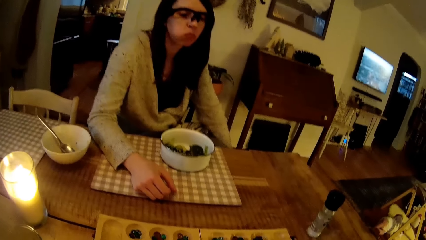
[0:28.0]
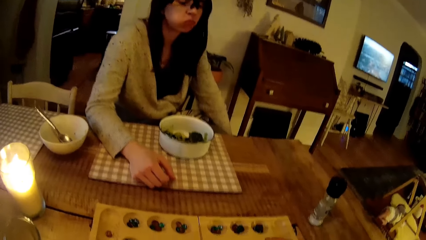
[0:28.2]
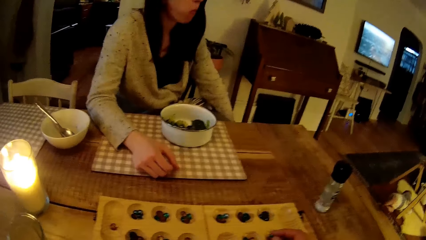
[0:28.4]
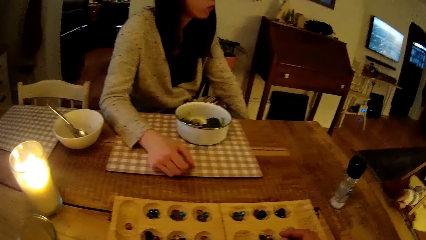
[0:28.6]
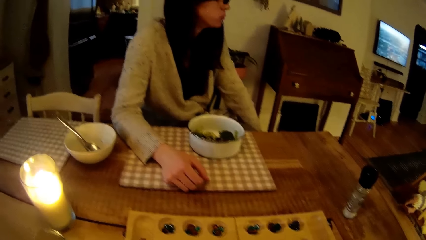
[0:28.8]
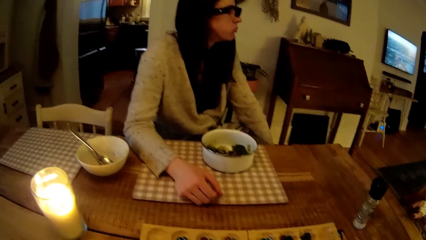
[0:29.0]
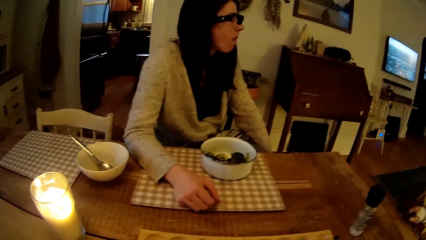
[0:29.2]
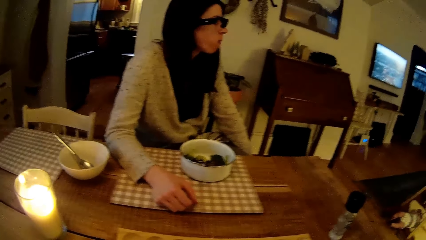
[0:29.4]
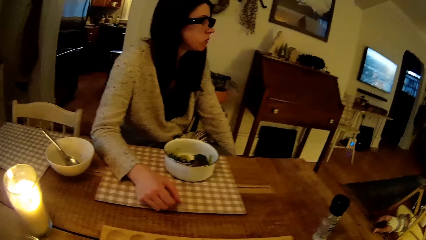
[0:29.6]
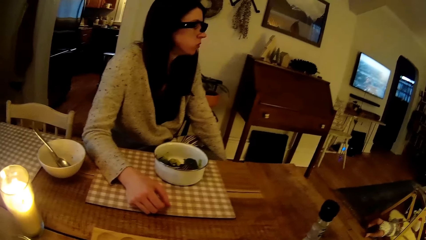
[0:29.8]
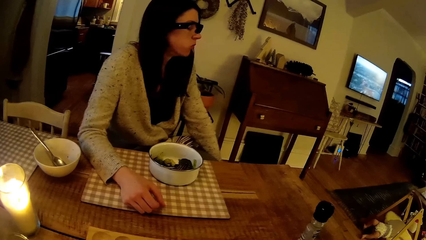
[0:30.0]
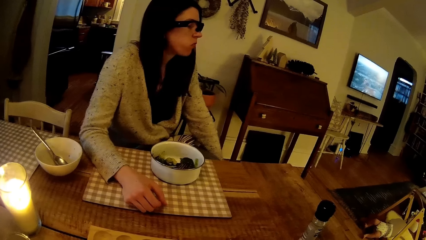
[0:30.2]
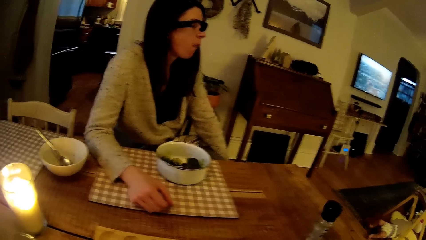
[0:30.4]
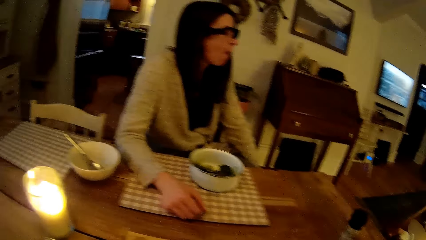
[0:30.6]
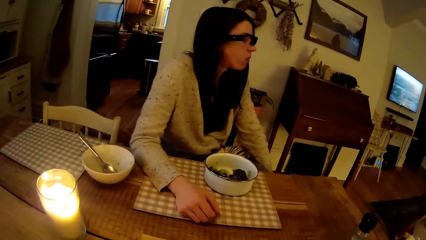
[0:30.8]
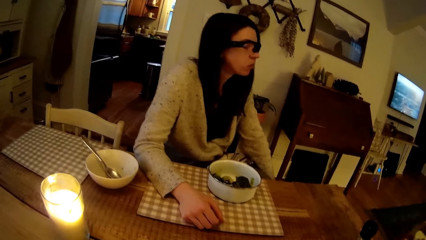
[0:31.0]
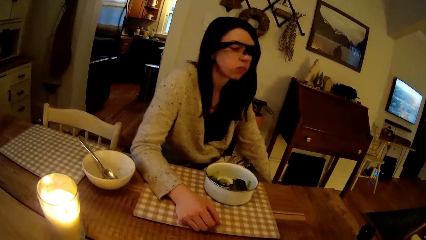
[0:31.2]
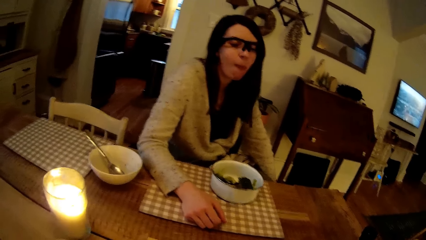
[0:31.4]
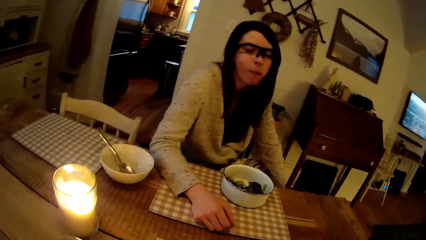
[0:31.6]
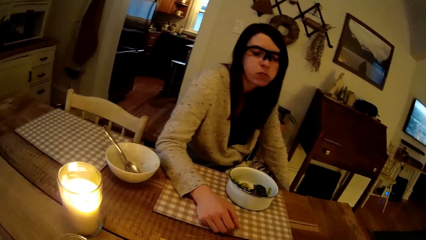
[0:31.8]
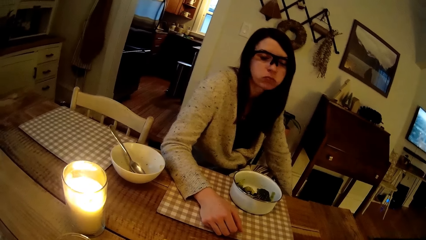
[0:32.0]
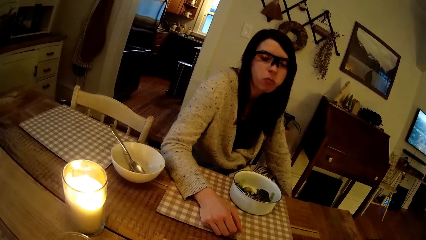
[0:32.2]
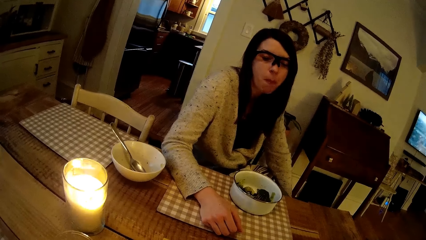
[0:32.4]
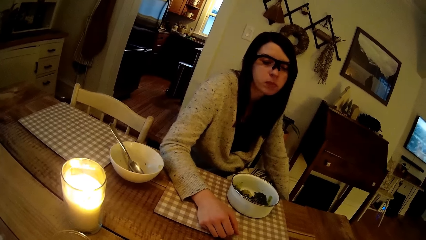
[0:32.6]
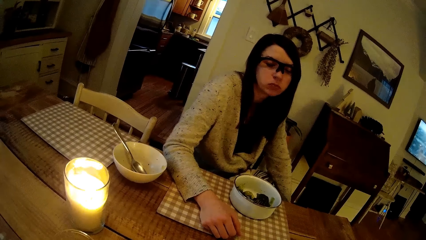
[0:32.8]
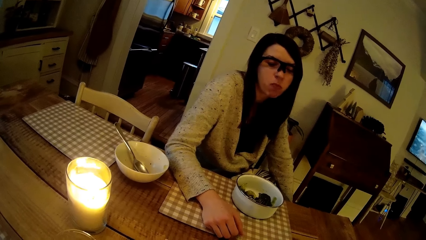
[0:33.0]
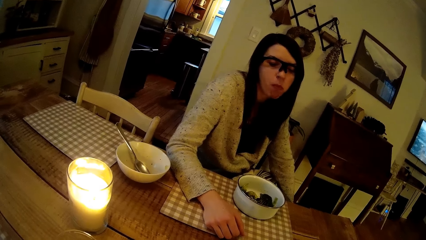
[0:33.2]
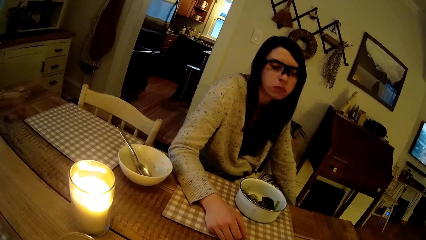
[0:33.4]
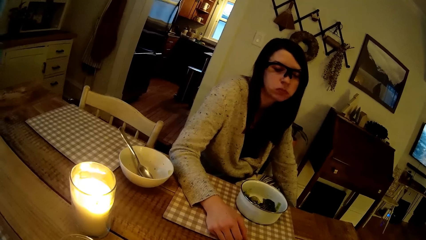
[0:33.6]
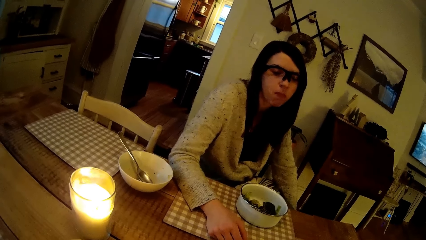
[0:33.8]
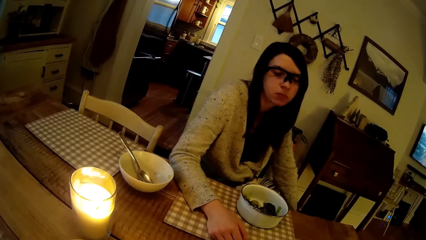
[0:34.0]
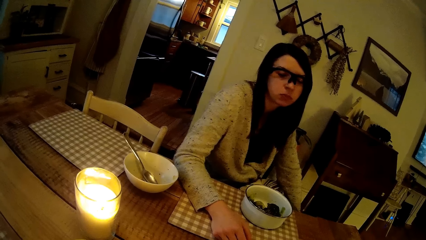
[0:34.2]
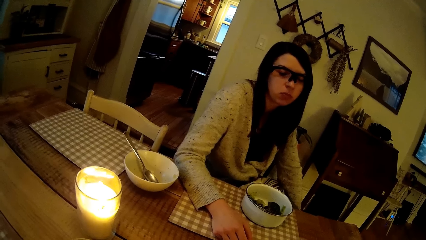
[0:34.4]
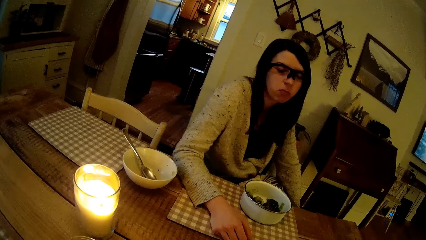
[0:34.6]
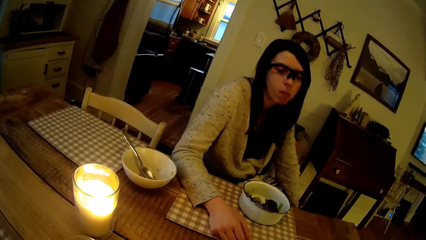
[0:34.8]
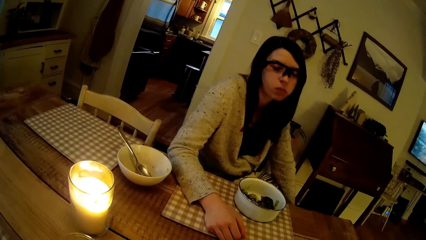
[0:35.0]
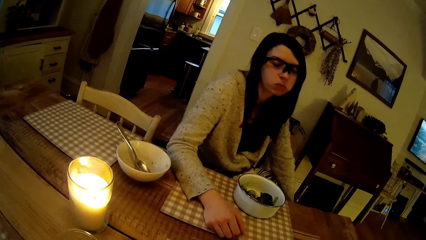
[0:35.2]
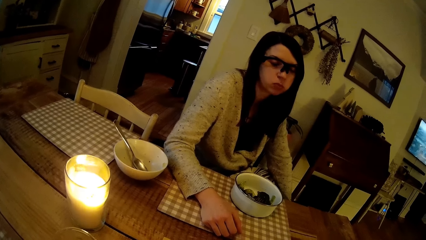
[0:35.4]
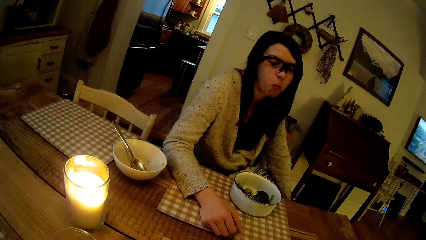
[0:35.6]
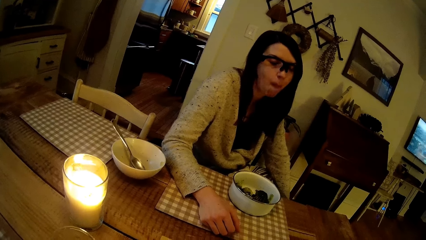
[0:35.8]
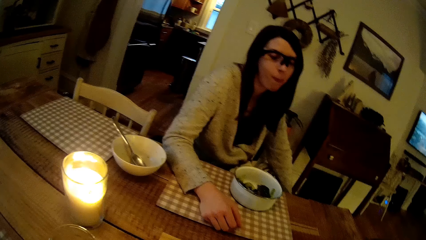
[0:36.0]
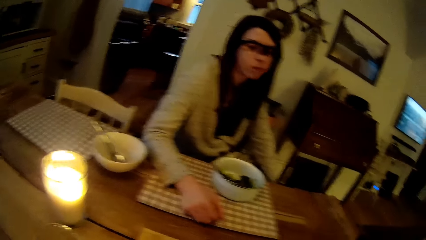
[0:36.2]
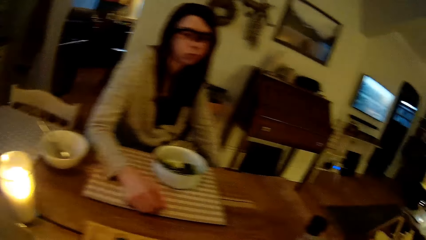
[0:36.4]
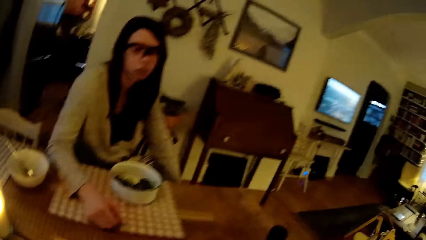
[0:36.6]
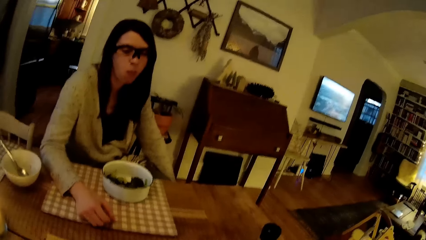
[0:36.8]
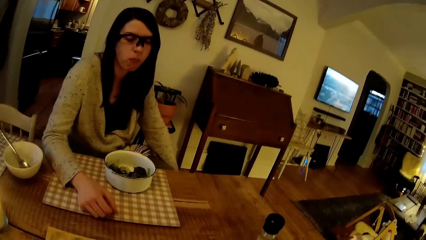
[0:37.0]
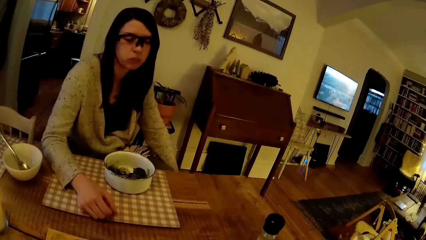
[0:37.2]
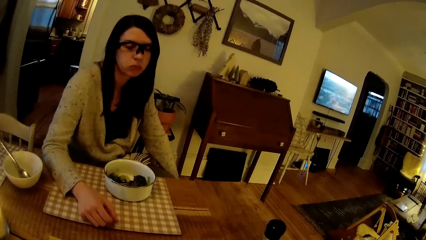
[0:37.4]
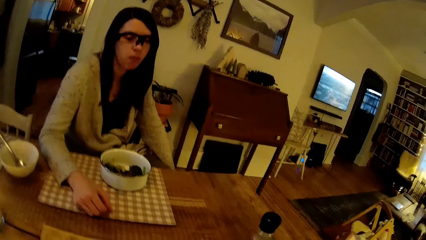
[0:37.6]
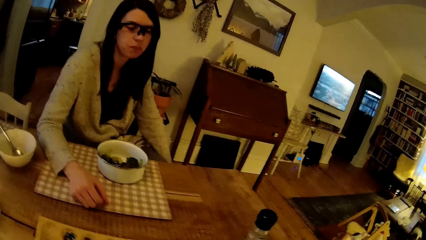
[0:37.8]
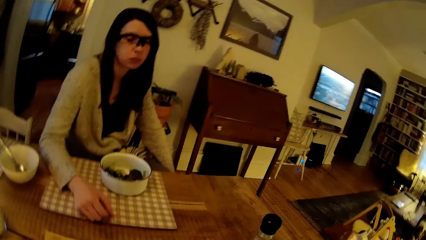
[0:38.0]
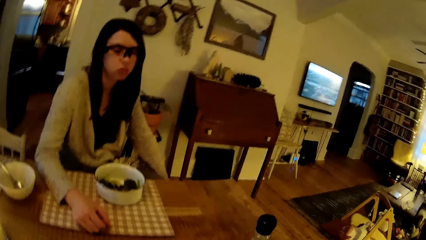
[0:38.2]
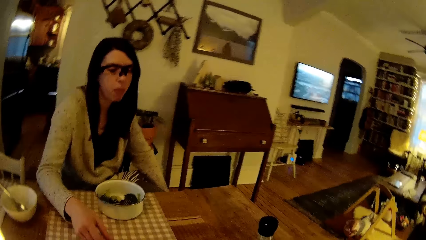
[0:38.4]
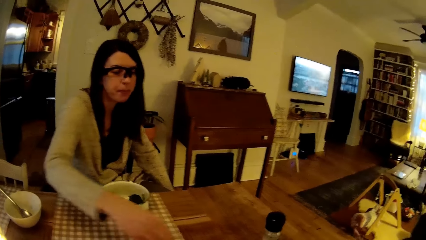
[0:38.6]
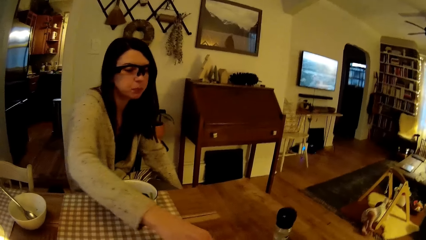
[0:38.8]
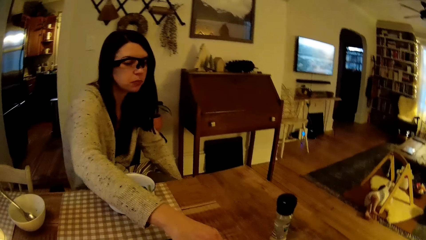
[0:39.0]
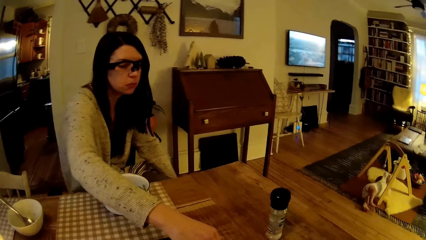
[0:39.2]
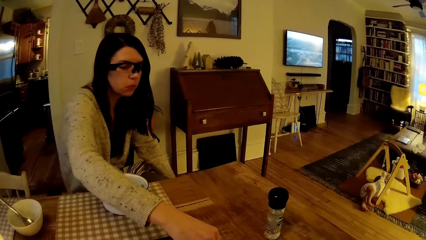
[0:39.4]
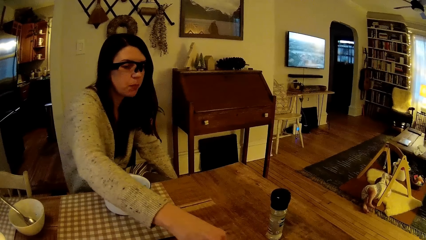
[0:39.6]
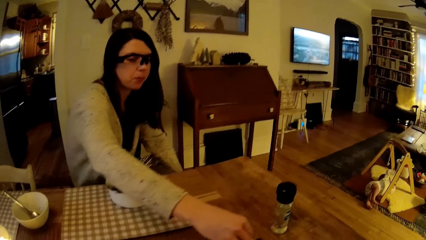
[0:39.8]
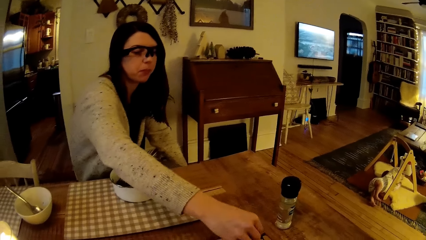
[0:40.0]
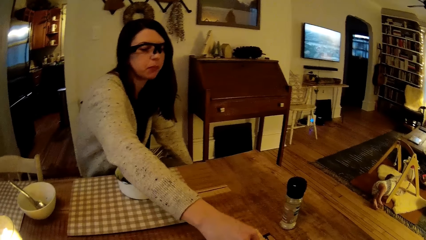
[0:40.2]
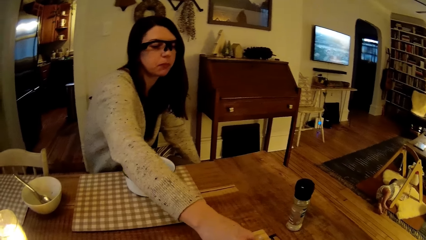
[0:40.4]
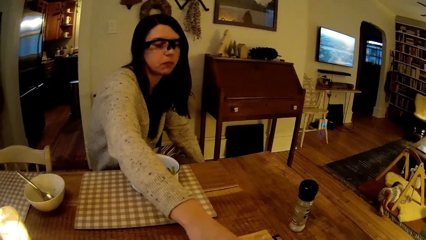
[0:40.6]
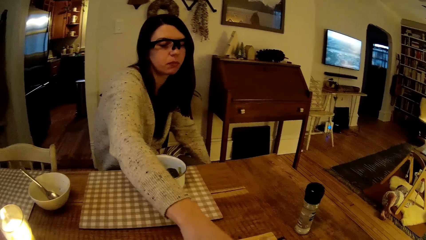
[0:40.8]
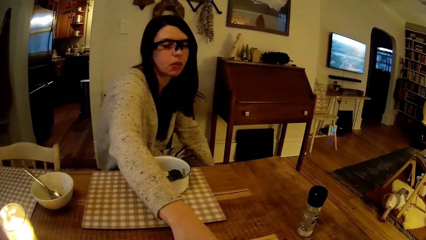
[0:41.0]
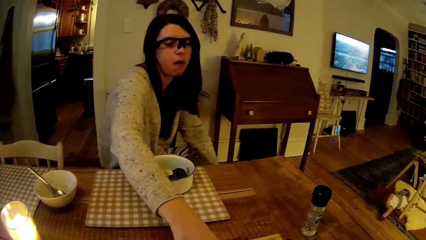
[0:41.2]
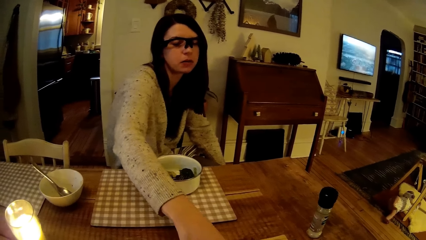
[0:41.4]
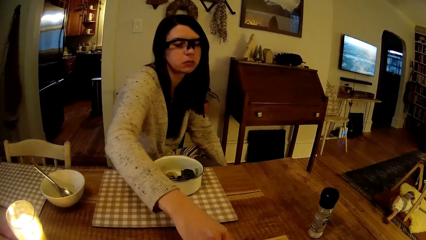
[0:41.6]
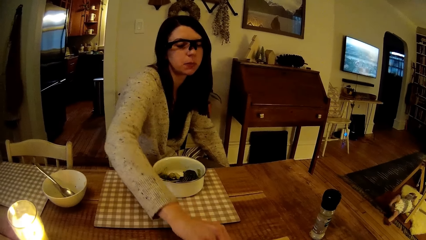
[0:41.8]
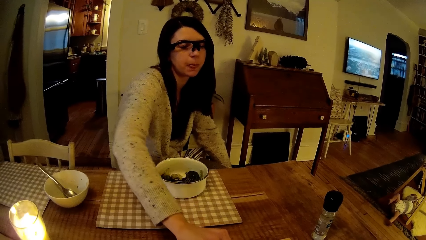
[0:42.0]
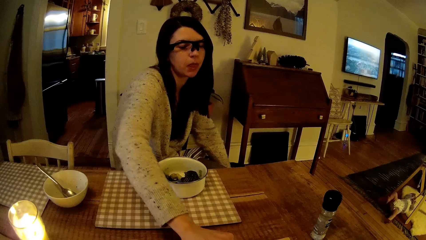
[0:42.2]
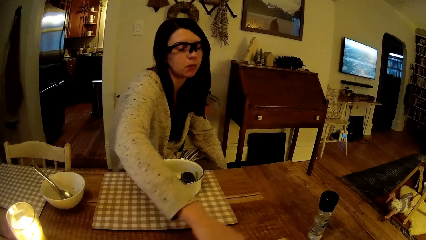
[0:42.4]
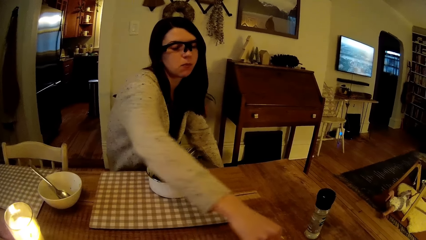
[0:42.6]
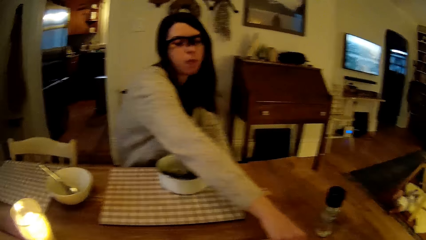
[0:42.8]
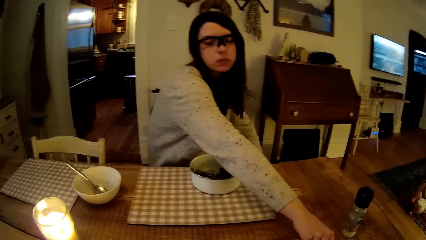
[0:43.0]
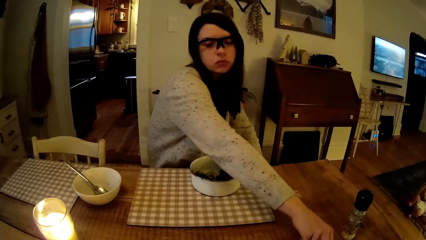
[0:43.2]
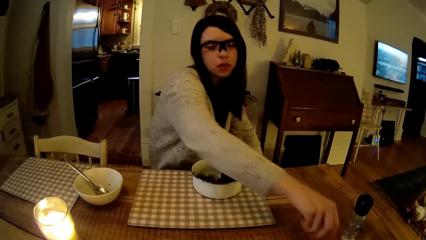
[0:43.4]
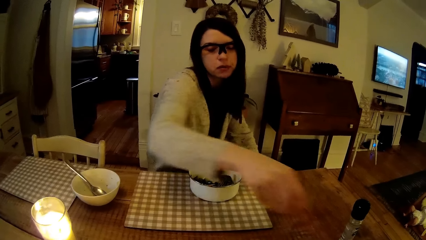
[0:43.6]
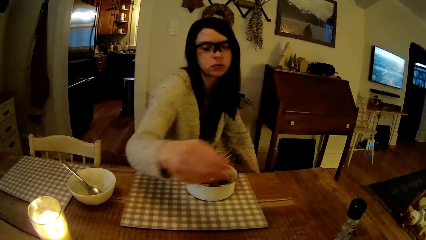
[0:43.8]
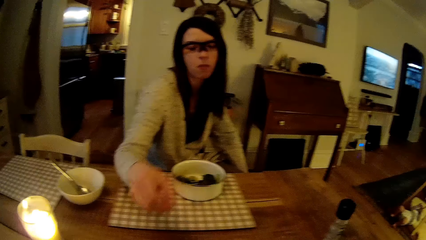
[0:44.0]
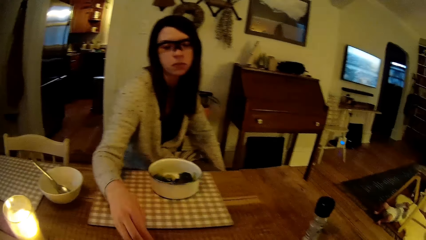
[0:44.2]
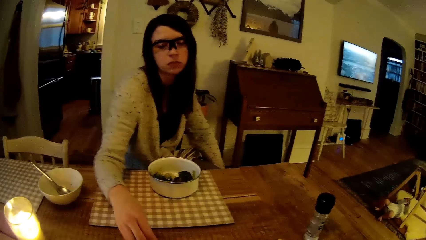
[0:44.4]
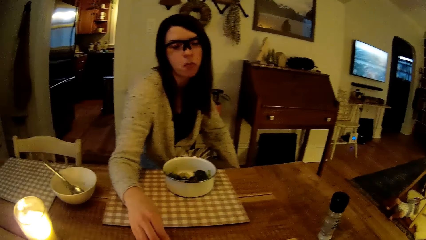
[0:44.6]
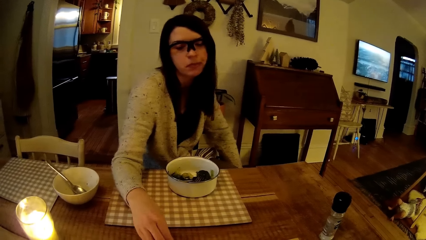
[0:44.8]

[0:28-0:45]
The camera wearer places his right hand on a board game. The woman picks the marble. The woman moves some balls on the board with her right hand. The camera wearer interacts with the woman. The woman drops some balls on the board with her right hand.
